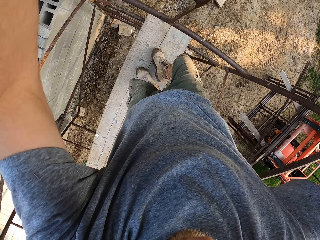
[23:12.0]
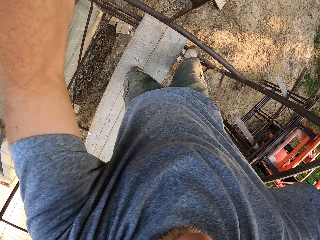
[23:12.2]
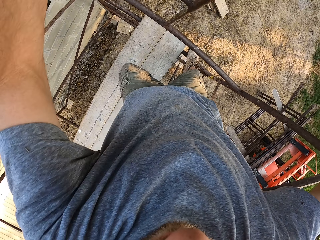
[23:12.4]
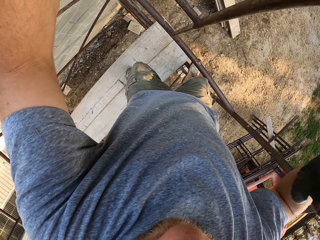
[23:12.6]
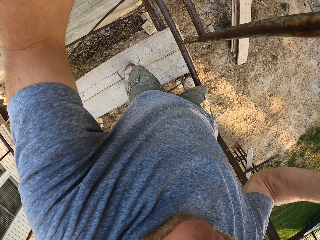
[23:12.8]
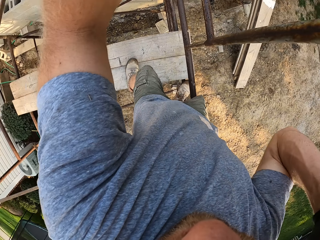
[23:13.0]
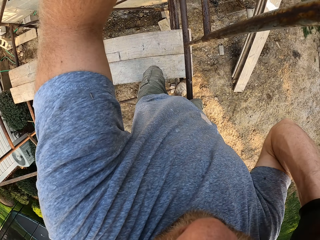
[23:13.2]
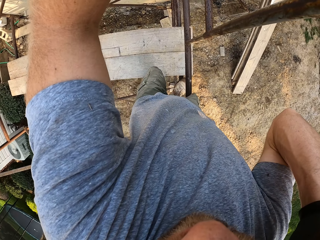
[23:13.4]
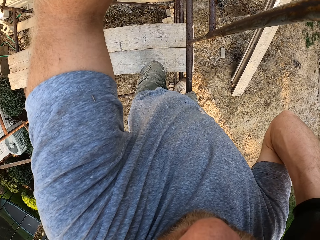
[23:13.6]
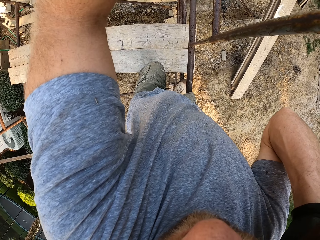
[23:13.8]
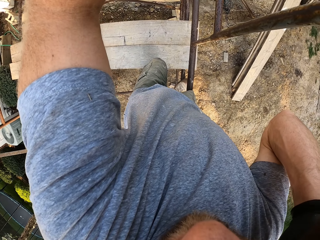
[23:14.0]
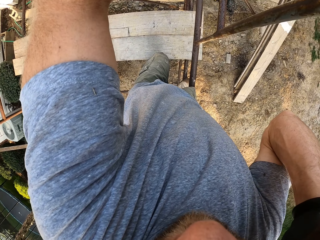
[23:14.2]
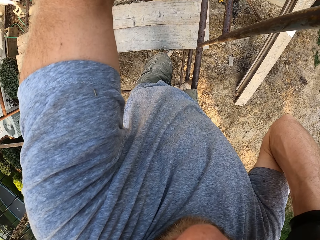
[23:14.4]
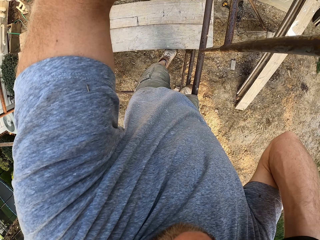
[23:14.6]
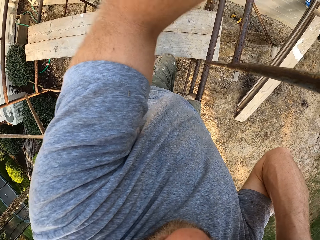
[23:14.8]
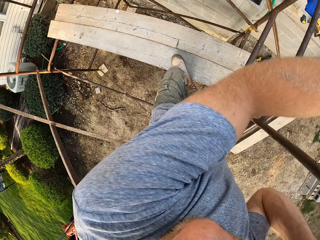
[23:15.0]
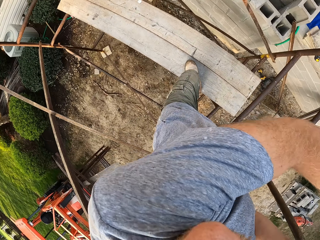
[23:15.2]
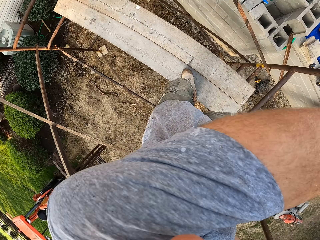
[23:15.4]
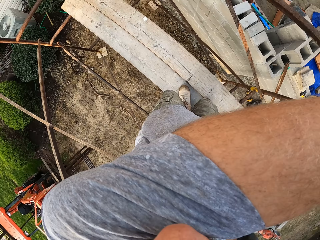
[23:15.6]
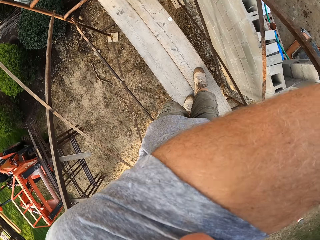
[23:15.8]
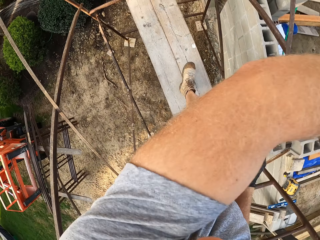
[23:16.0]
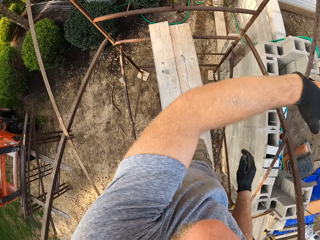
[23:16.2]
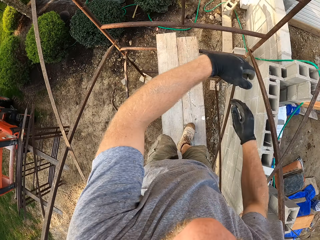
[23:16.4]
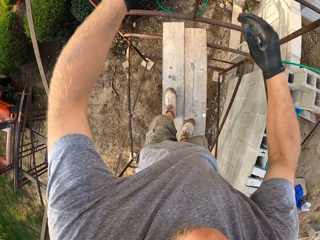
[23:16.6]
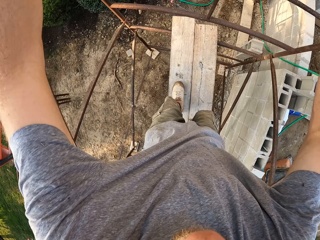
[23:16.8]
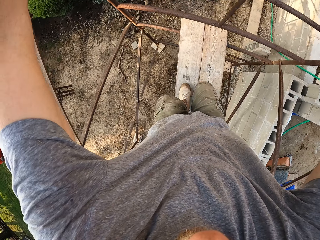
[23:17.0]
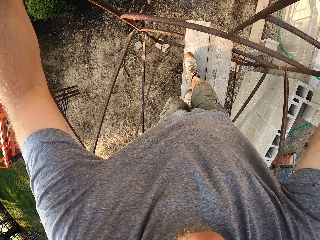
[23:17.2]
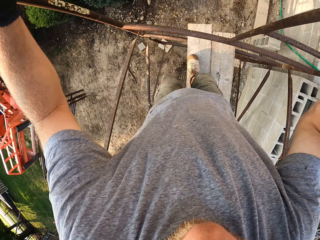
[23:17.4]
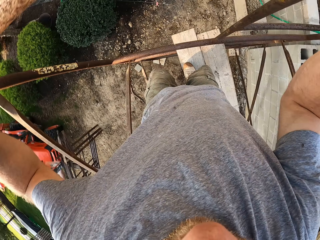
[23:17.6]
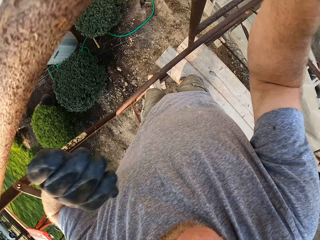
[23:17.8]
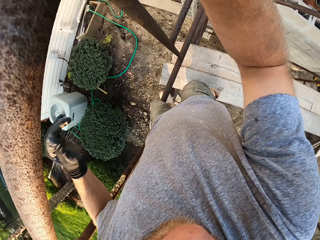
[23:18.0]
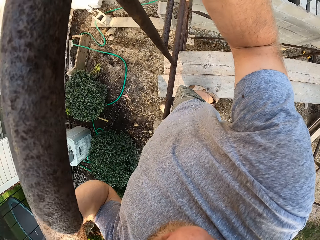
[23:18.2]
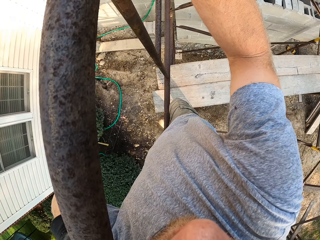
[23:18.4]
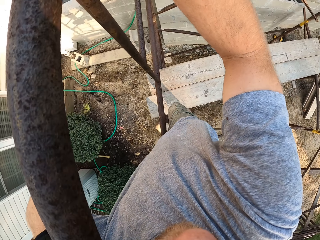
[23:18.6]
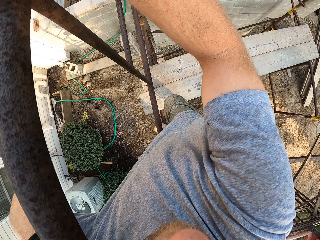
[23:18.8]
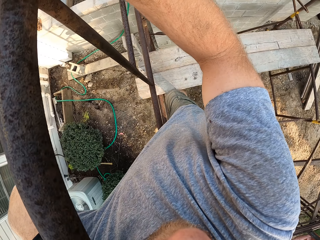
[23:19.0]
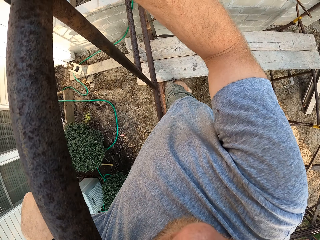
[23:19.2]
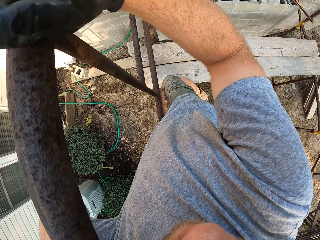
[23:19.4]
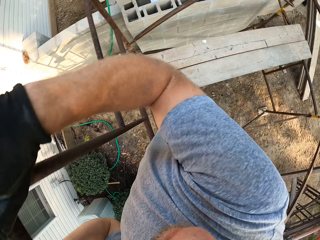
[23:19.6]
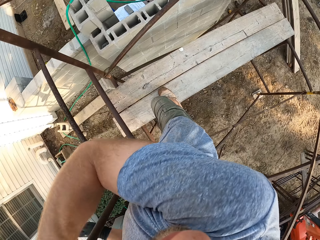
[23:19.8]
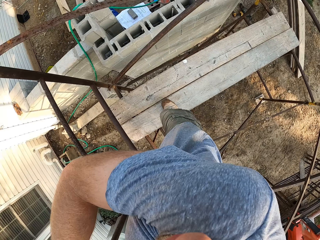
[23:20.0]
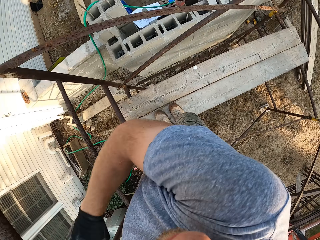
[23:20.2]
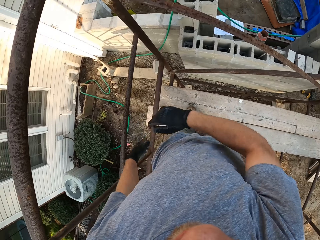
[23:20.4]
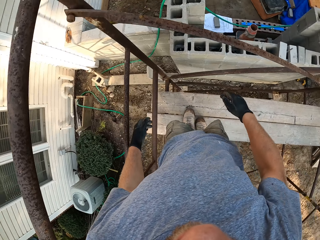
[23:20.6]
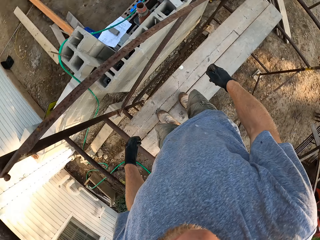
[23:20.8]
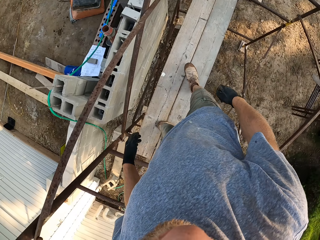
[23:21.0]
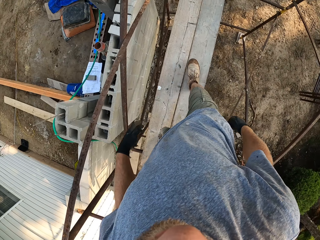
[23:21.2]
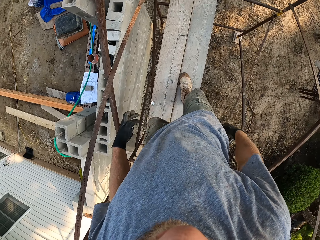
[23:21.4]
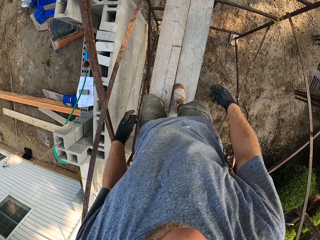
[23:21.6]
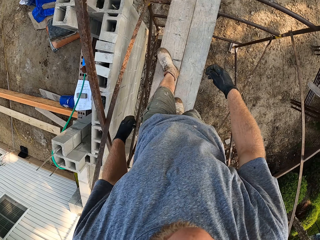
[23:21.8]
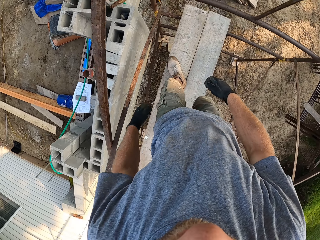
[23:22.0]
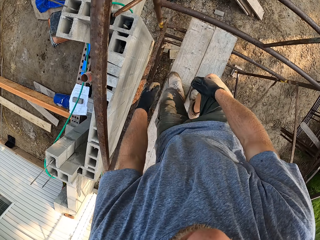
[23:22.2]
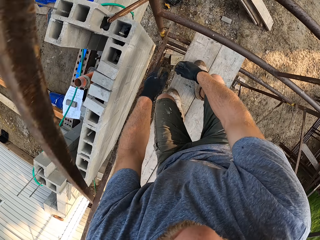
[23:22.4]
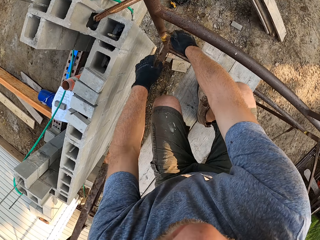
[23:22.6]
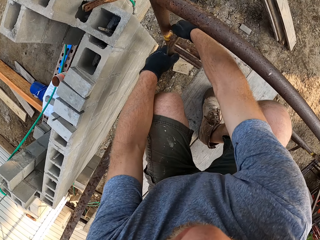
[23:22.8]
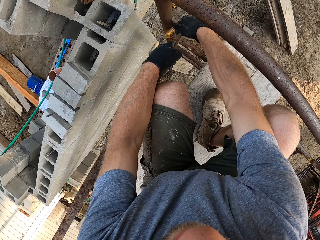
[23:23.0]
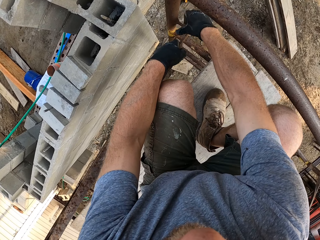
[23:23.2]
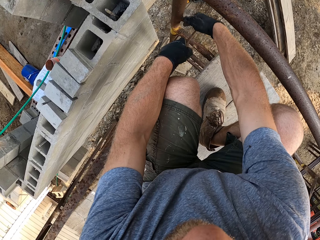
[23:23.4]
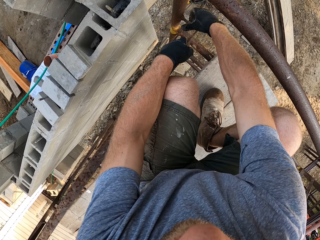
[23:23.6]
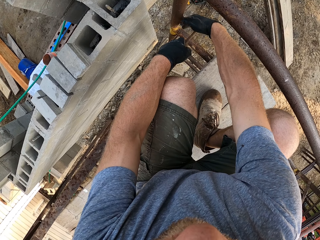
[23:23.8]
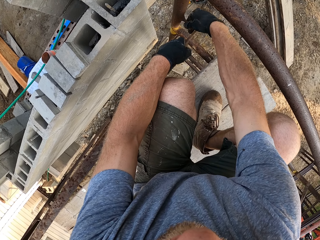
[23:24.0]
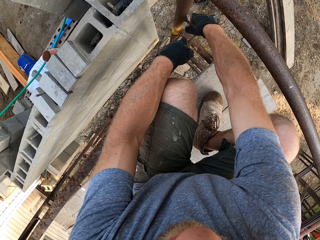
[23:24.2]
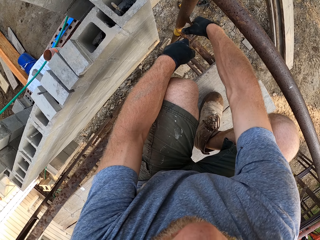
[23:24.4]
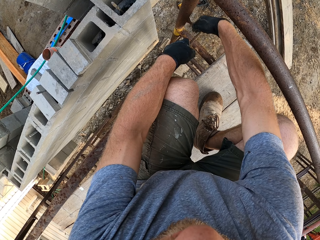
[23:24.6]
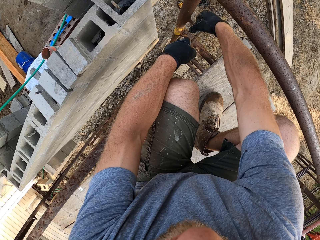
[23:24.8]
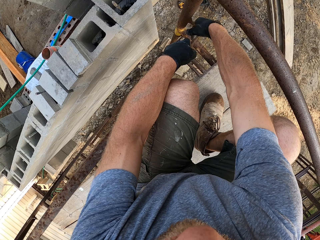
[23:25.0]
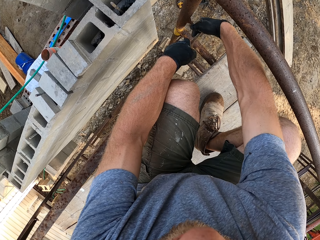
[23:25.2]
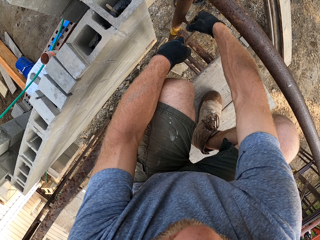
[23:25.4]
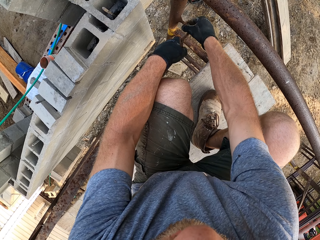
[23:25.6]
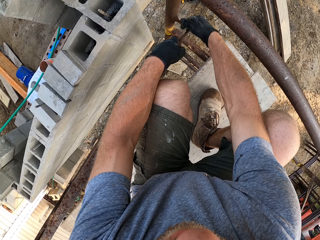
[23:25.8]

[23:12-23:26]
The camera wearer steps on the rack. He fixes the metals. He moves aside the planks on the rack with his left foot. He walks on the planks on the rack to the other side of the rack. He steps on the rack. He moves aside the planks on the rack with his right foot. He walks on the planks on the rack to the other side of the rack. He holds an iron rod with his left hand. He unscrews a nut on a hook of a rack joint.

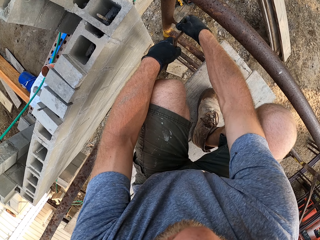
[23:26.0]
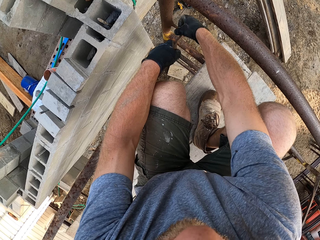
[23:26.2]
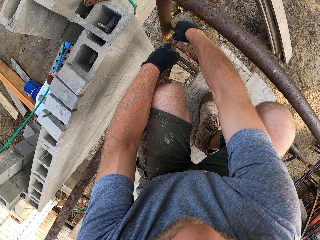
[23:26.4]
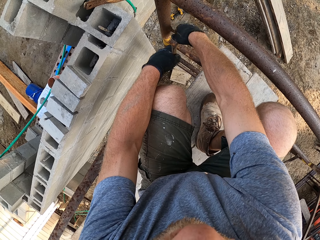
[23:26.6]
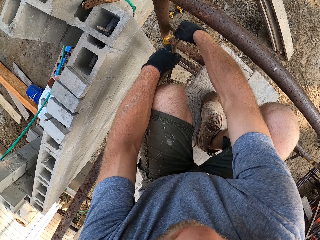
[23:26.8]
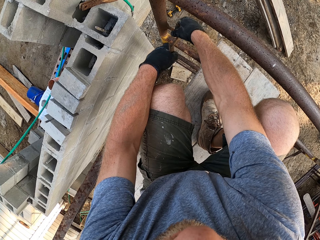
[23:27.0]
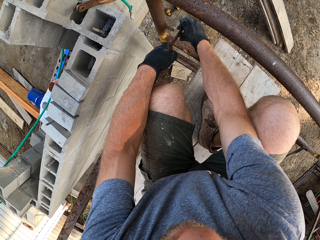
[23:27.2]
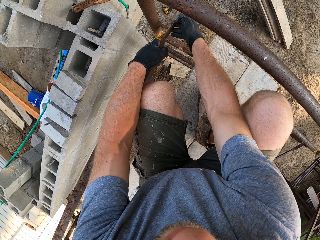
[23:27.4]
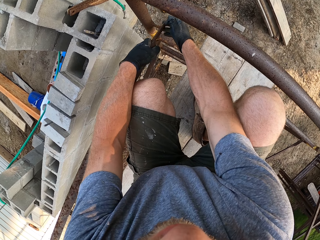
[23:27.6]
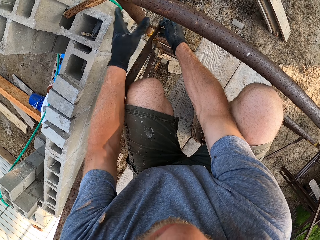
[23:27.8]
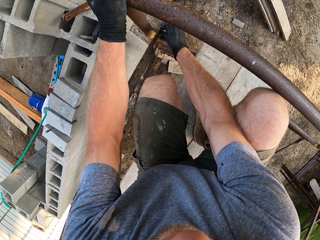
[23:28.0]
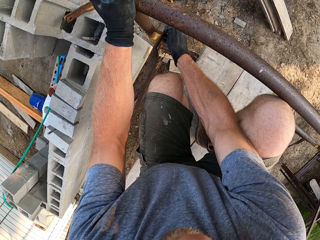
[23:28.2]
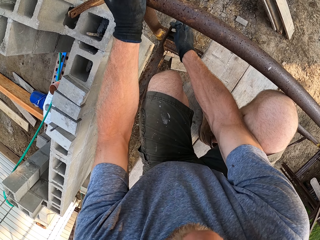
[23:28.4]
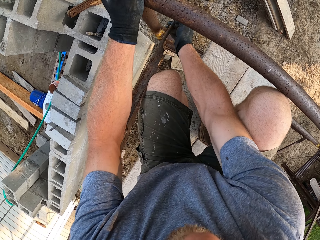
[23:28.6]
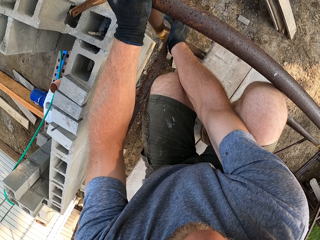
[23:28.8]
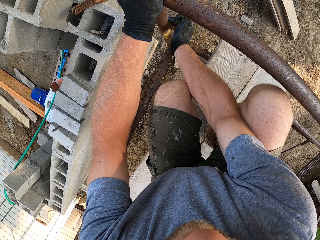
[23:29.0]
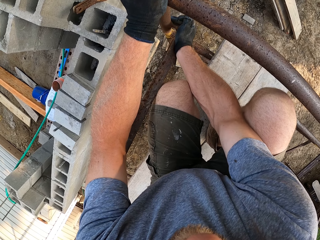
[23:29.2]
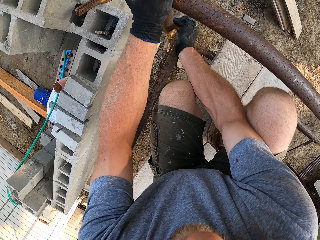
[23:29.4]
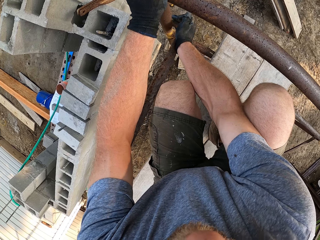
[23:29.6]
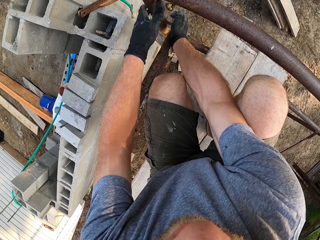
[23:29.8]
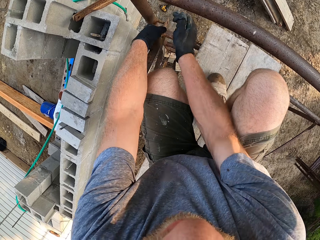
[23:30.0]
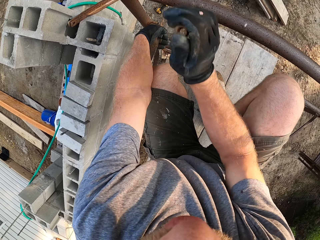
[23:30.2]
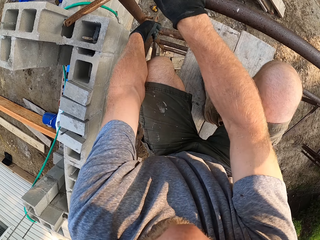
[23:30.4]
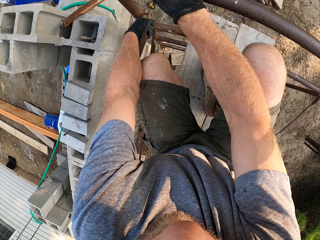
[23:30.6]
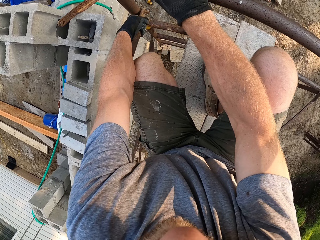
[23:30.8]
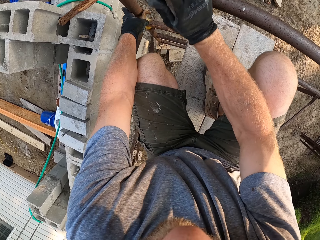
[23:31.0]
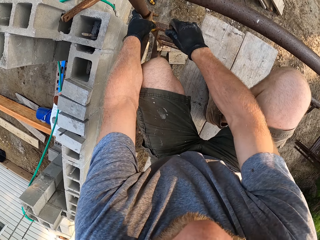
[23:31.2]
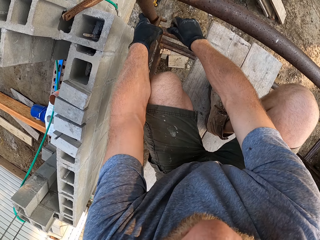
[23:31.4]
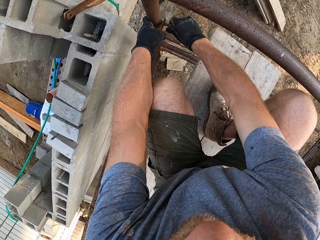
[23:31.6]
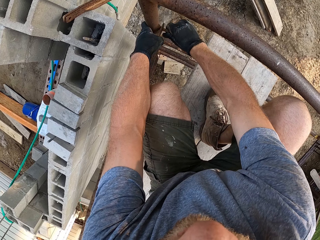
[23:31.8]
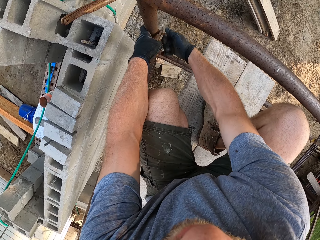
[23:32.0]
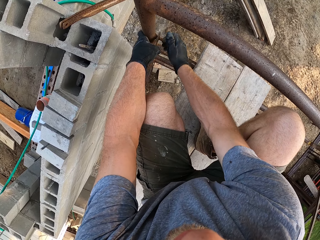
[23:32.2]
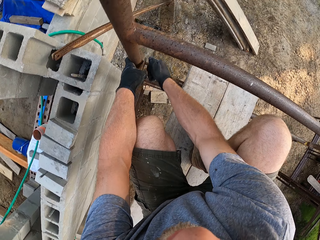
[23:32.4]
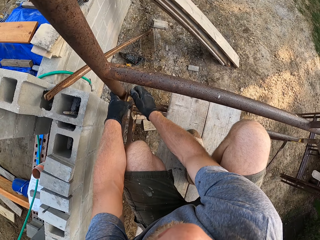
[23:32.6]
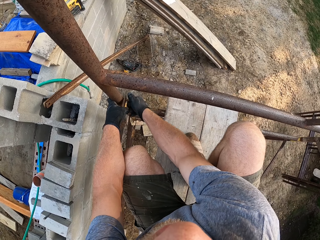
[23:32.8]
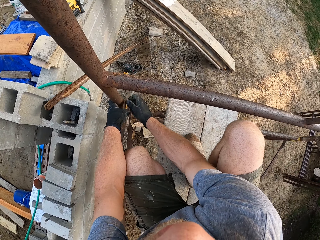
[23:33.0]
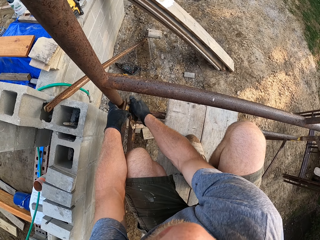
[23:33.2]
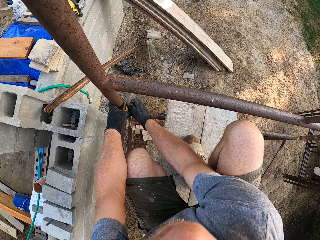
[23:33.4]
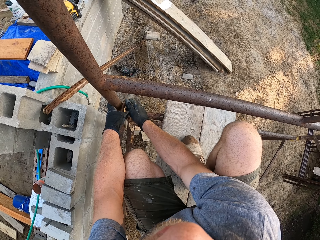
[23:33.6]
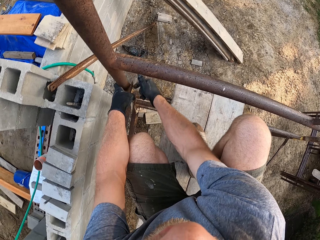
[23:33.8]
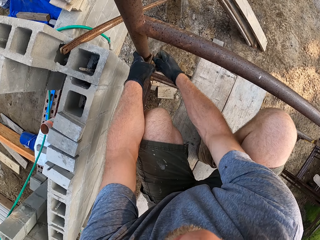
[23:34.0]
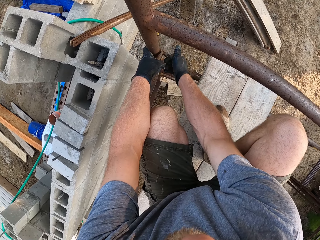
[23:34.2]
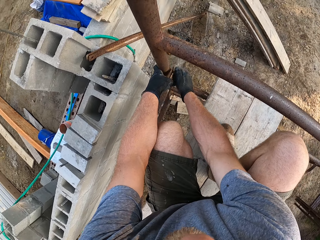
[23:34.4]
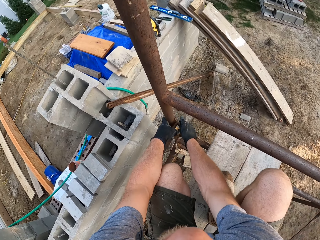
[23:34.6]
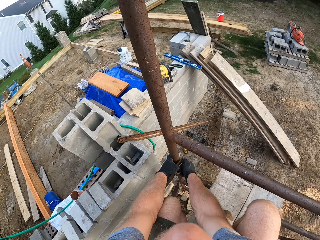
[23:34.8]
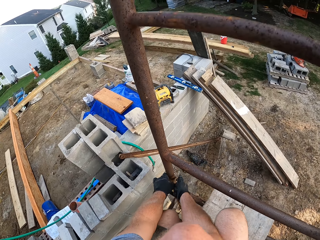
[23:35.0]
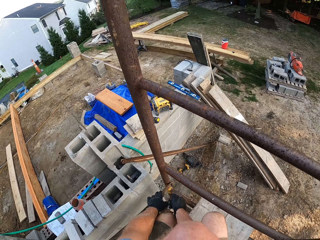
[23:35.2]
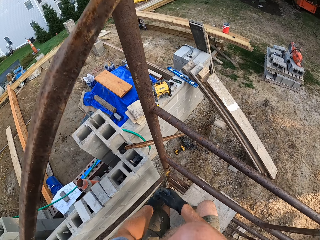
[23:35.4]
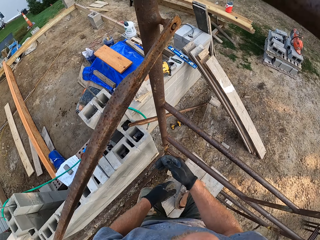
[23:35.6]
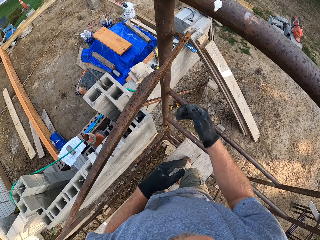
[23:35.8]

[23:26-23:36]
The camera wearer hangs the iron rod on the hook. He fastens the nut on the hook.
